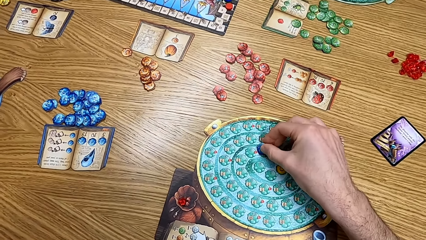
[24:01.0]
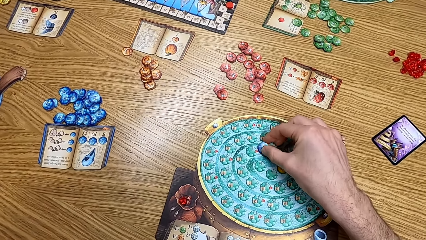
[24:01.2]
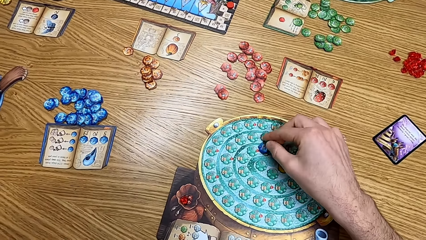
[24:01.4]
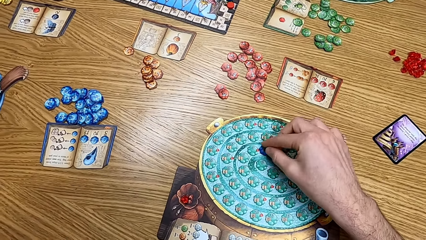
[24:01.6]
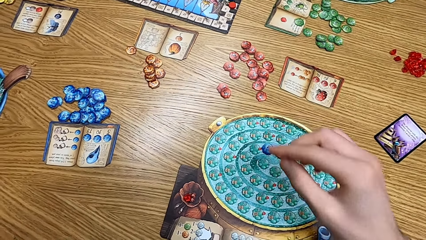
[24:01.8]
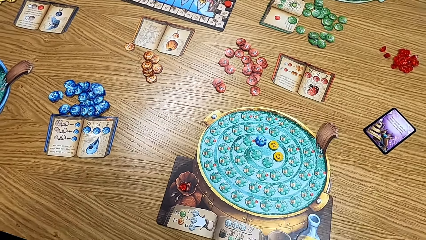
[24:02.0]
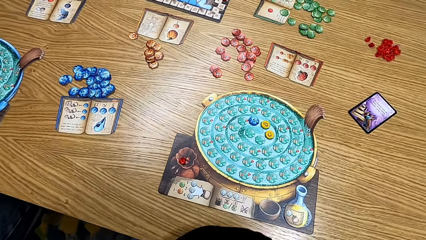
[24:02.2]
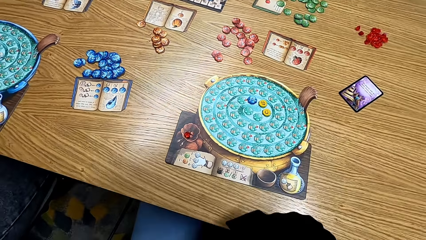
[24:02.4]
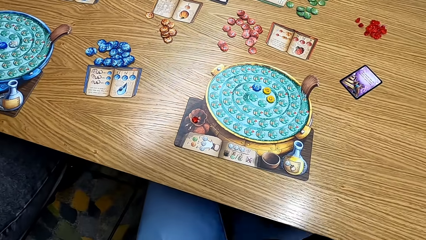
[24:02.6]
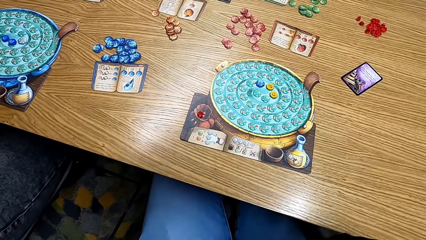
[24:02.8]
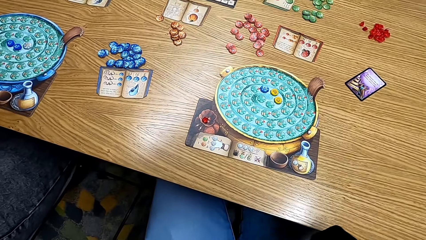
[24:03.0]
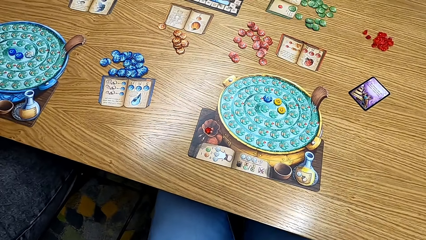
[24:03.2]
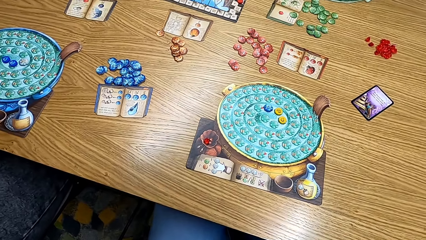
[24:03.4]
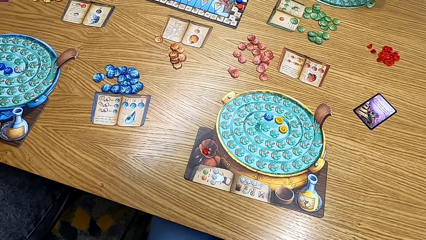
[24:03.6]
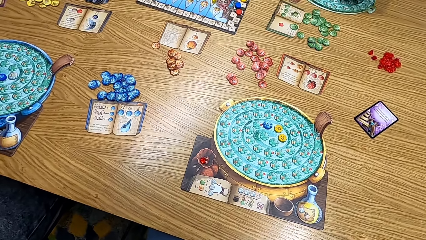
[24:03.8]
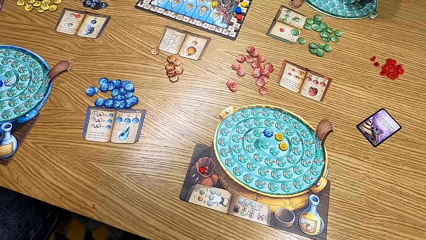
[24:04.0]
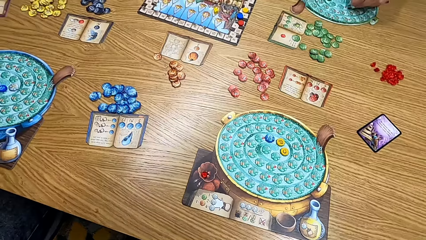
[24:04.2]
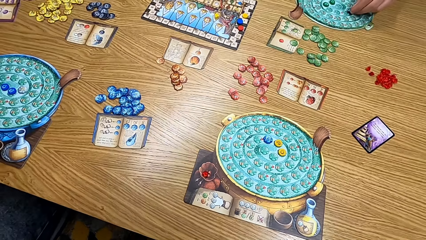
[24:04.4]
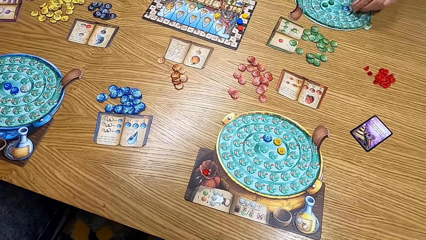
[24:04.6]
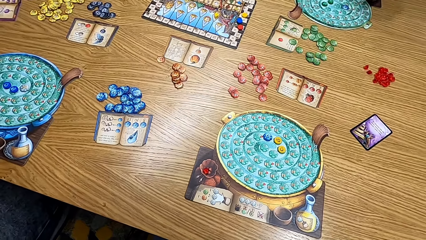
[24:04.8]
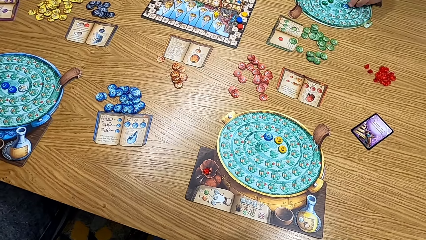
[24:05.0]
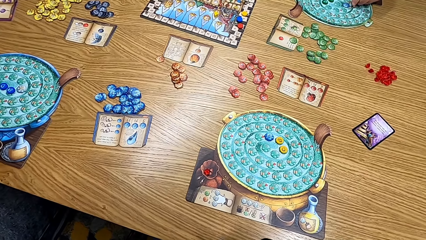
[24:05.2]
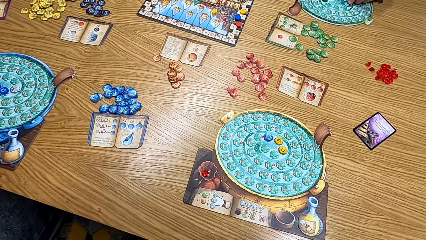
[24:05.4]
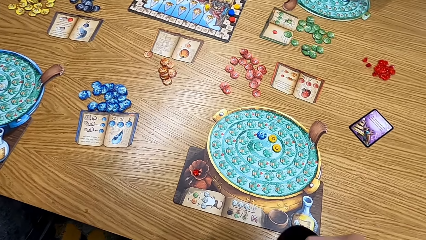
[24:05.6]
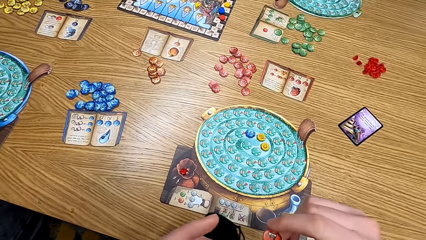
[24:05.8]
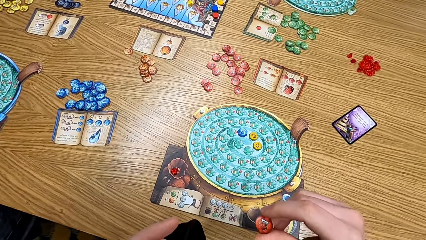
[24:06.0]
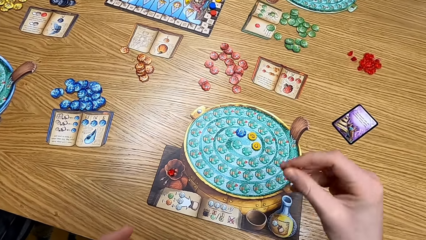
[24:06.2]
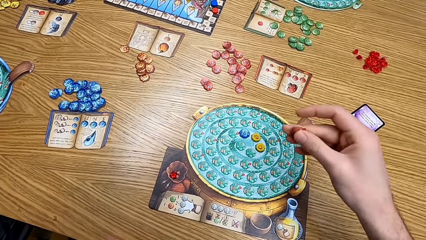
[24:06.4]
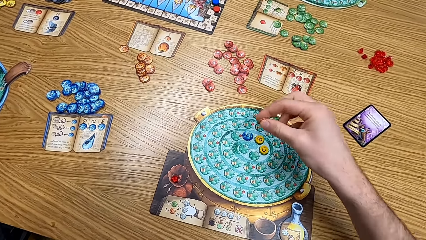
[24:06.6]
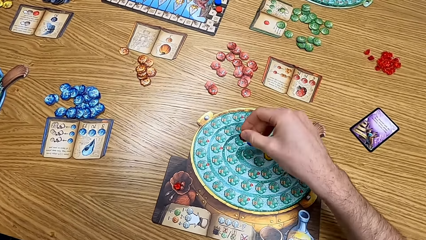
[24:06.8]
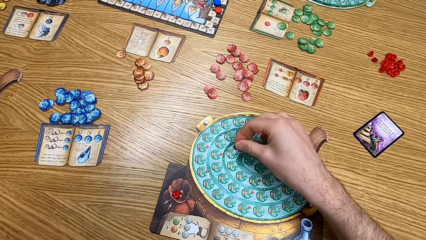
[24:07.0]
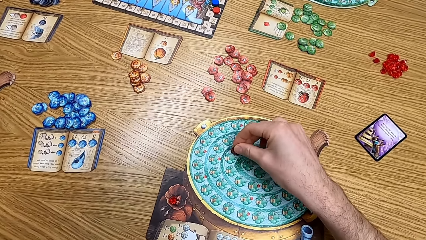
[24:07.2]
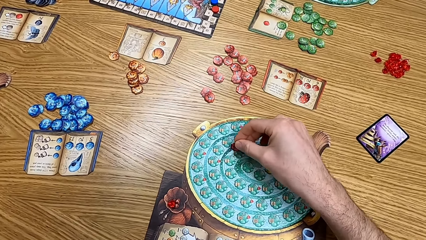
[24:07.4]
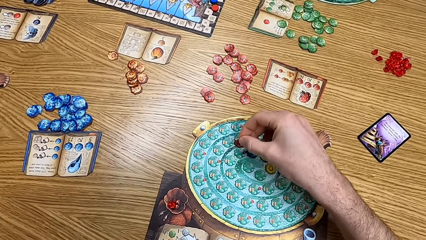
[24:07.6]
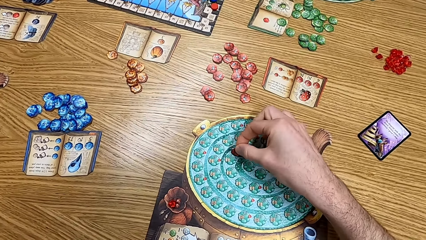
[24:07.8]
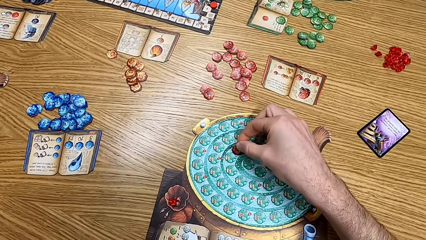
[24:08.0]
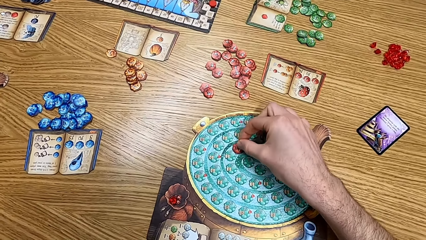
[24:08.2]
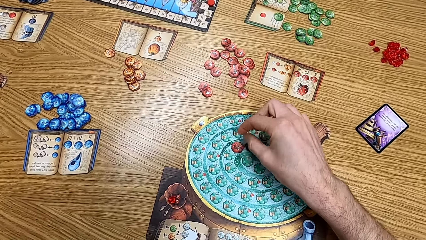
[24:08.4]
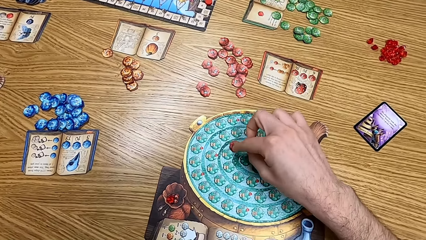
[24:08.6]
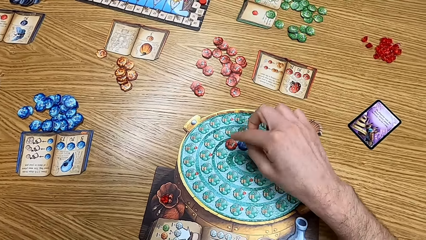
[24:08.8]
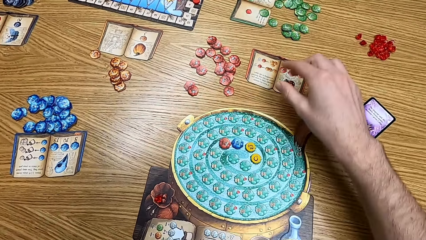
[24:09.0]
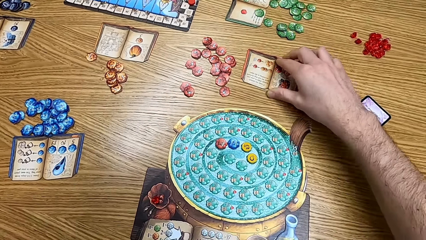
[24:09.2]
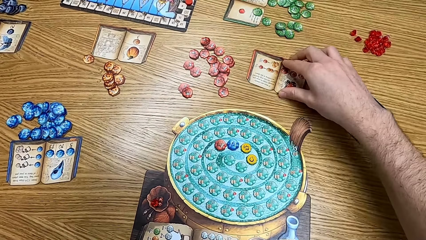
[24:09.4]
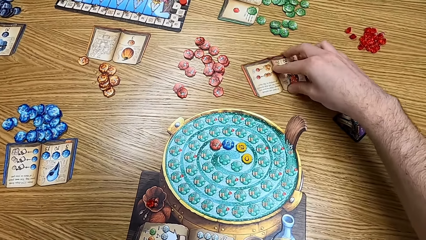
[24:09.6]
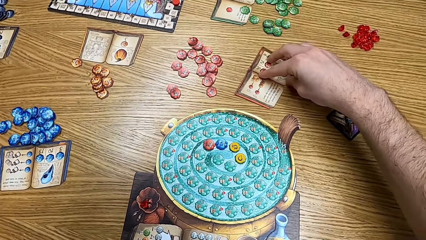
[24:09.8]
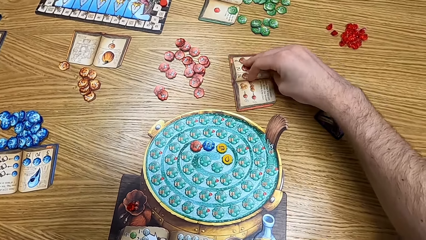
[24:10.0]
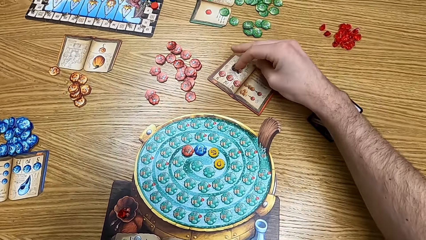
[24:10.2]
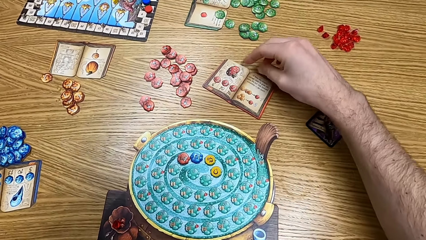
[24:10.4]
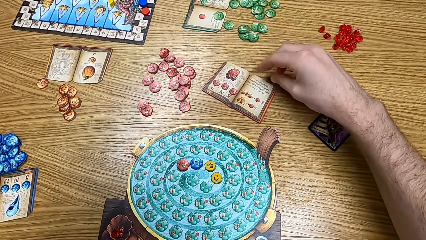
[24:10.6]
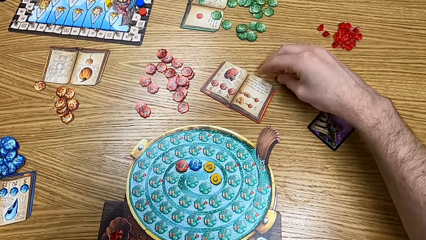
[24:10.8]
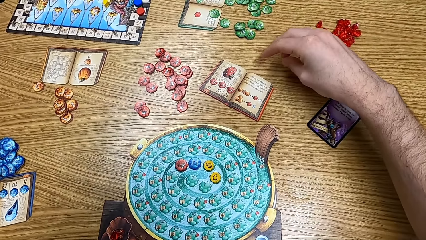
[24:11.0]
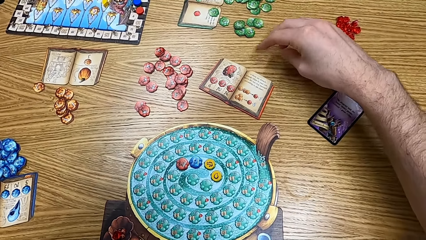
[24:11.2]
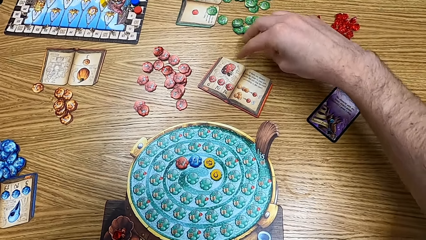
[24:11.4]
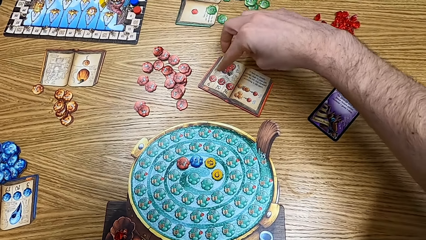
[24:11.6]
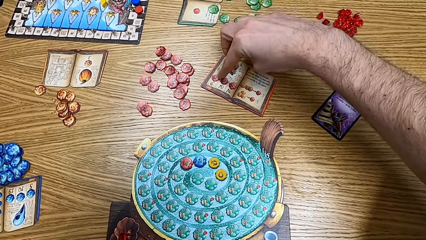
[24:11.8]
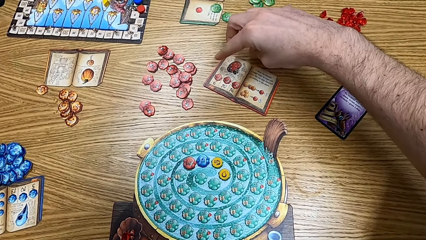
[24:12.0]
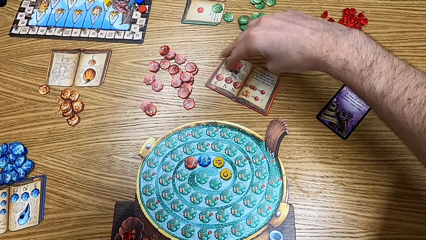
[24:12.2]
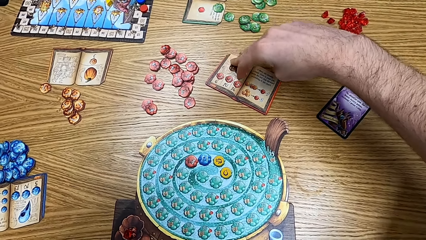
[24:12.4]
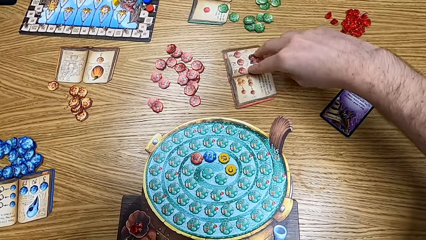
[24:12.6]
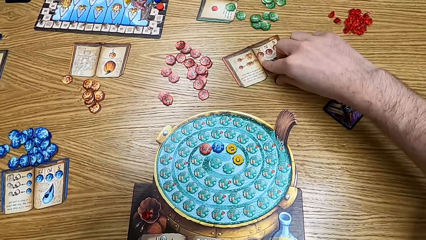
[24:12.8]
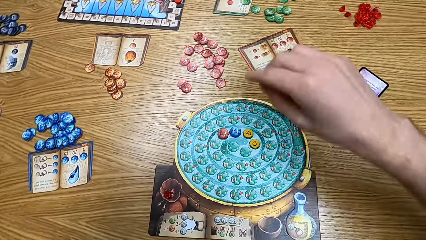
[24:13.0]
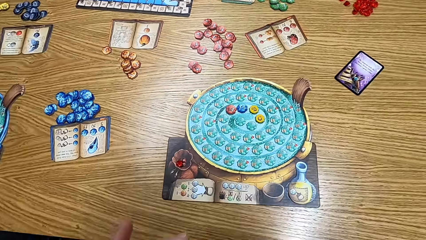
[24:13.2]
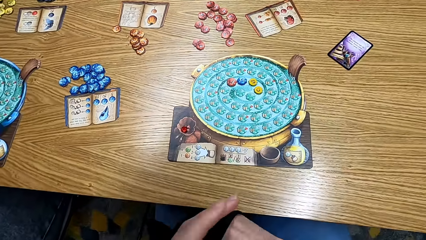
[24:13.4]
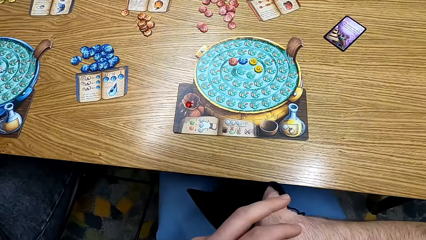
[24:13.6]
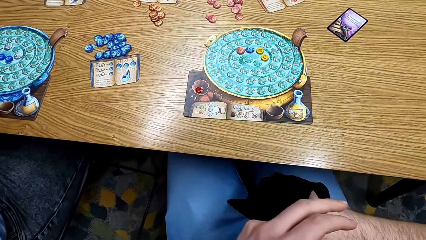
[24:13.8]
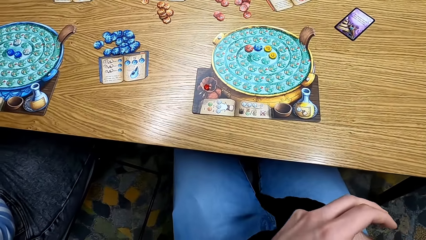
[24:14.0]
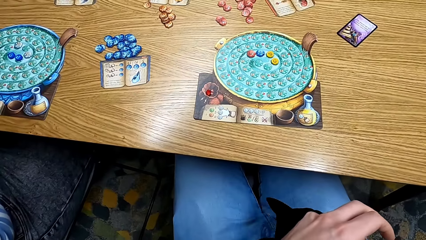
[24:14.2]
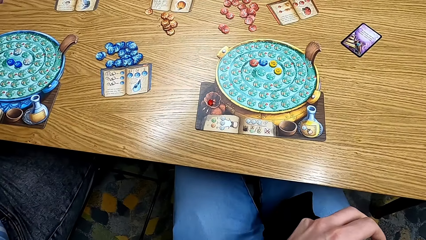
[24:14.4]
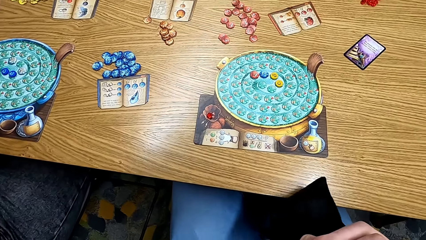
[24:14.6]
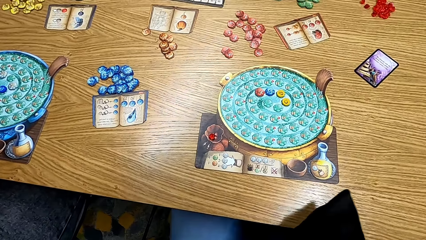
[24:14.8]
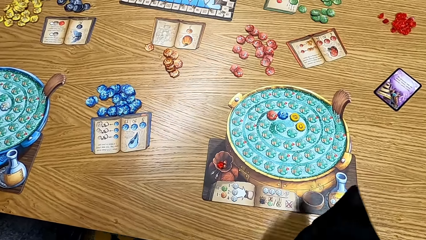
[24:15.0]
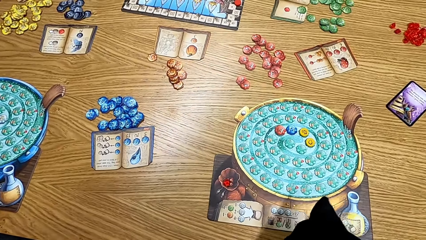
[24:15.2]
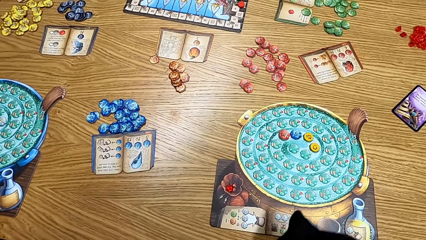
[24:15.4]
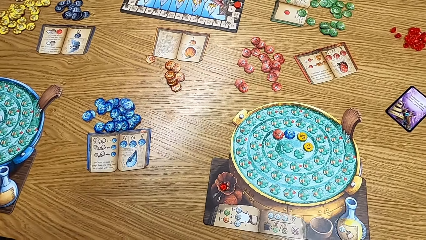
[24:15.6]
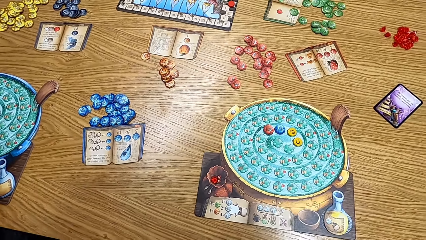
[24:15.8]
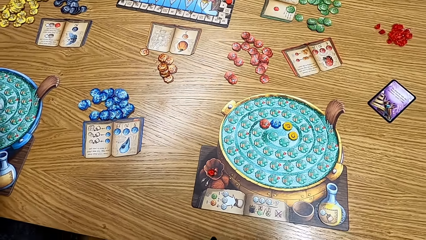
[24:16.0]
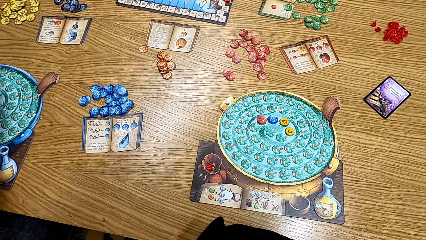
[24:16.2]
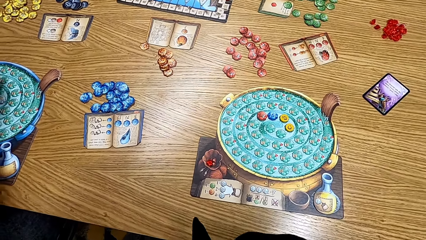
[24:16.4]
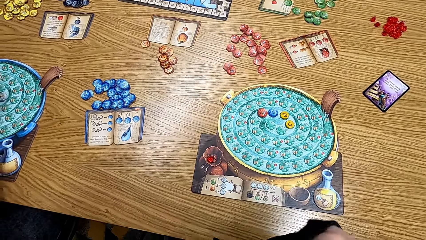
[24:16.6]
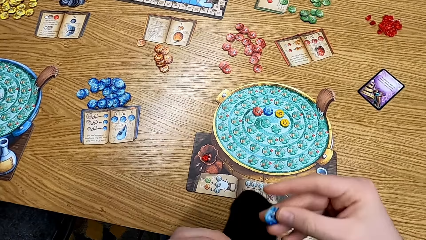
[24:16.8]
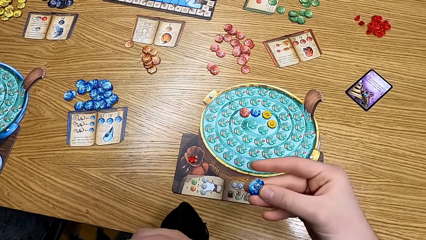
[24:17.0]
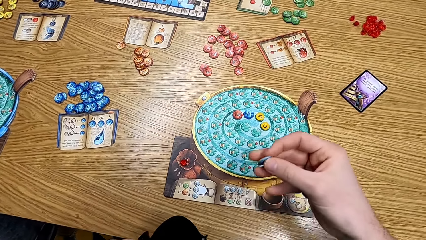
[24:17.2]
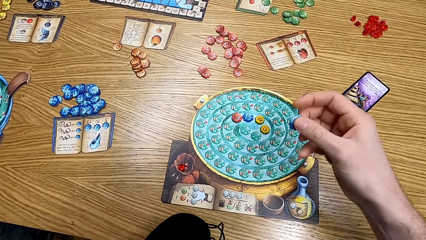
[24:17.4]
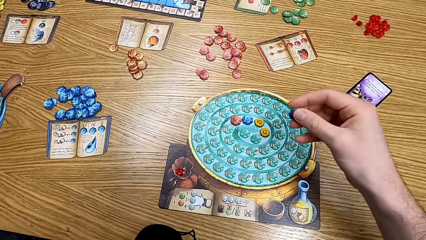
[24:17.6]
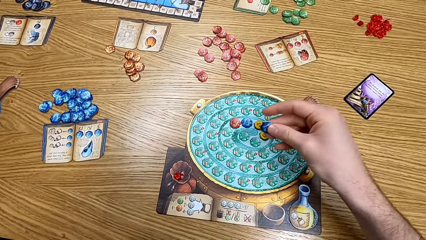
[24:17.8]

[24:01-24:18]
The camera wearer places a chip on the board. They play the game. They place another chip on the board. They rotate a book on the table. They remove the papers from the bag. They shake the bag.
